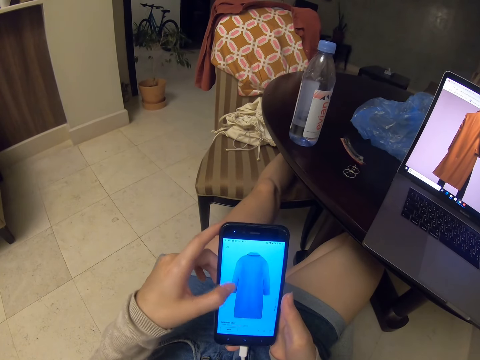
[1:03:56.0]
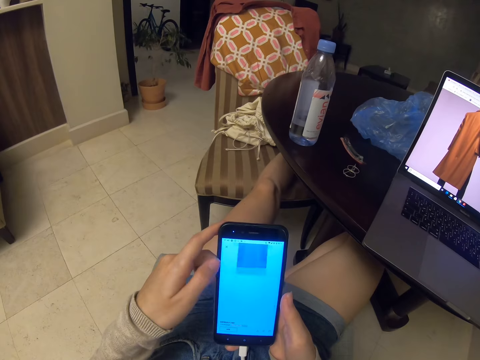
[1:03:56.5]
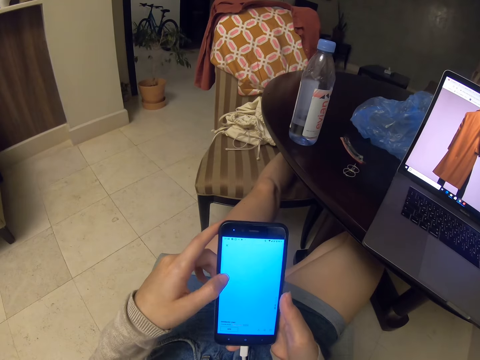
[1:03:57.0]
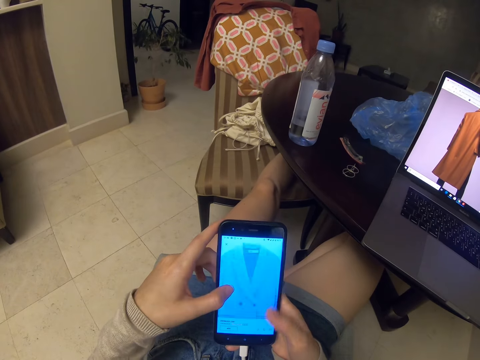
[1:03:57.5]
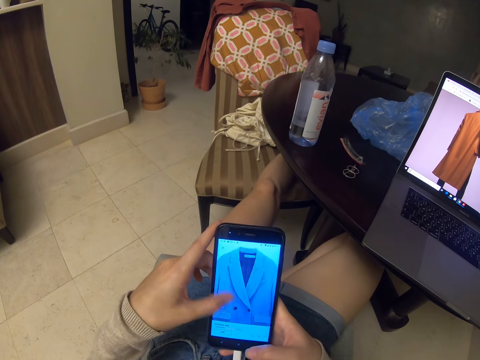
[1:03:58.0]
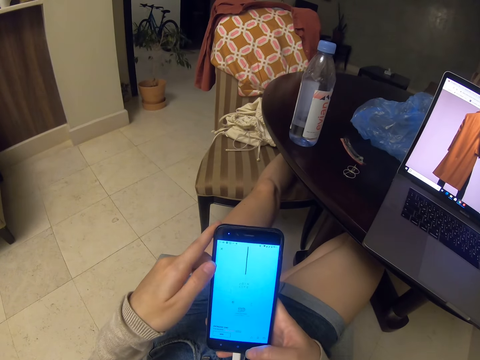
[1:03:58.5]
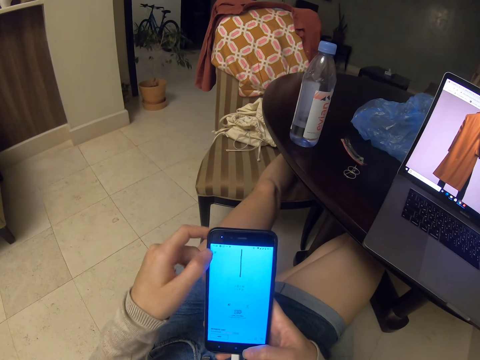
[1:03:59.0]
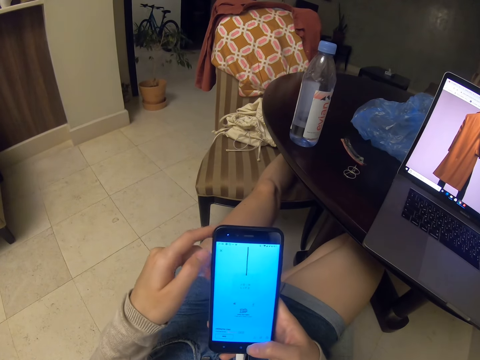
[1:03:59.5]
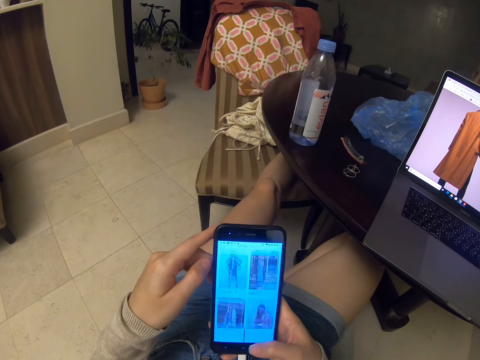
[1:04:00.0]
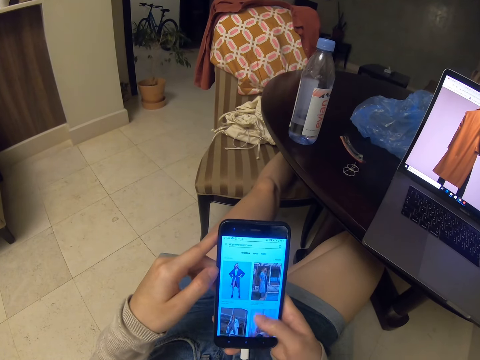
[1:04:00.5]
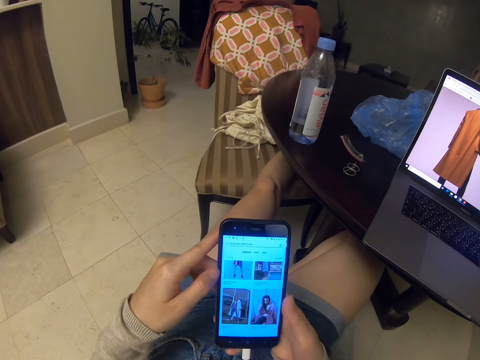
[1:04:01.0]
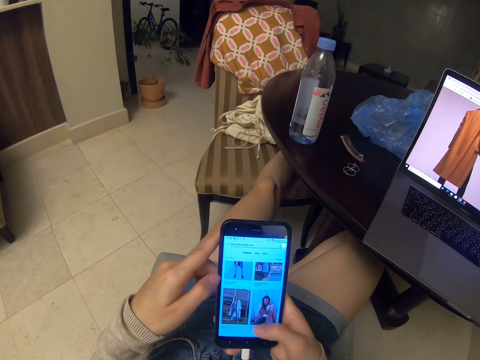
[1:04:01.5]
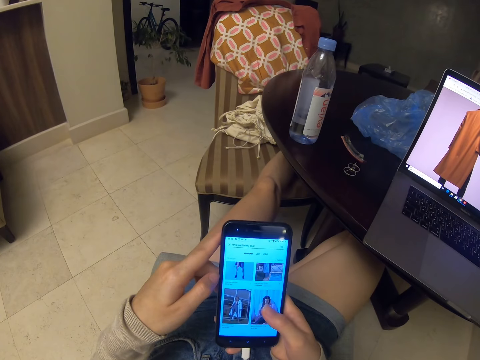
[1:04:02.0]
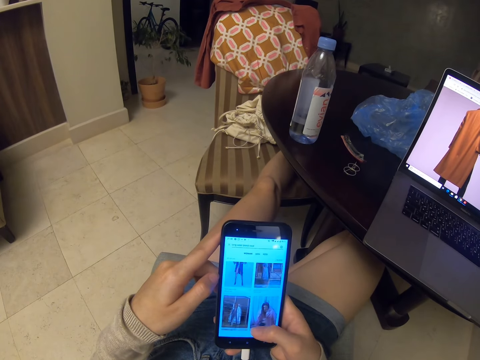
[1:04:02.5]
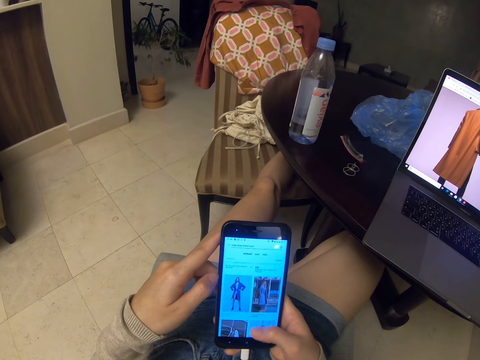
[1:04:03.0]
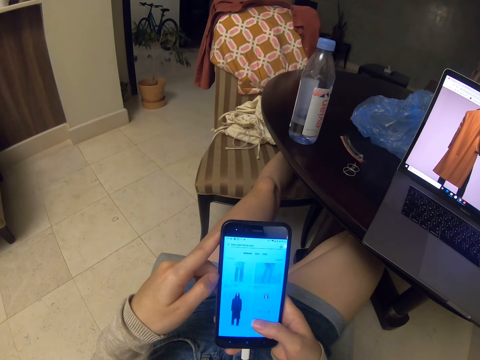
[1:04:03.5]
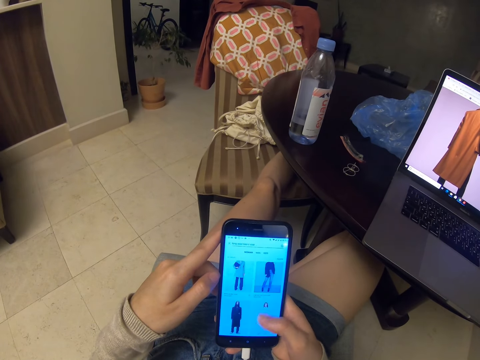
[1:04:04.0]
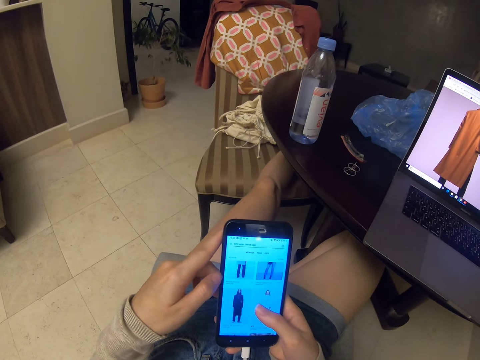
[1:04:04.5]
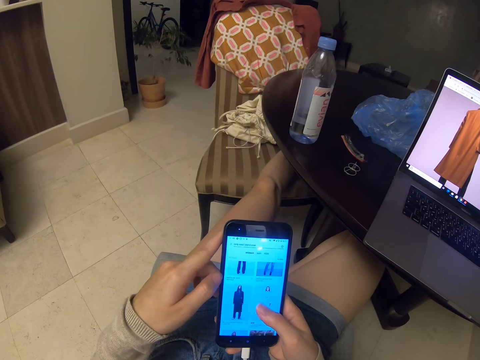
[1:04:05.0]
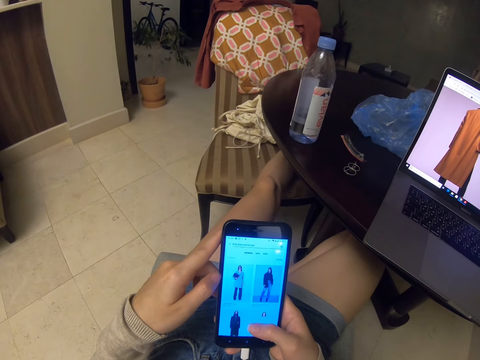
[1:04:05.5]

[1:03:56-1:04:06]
The camera wearer scrolls. They tap the screen. They scroll.

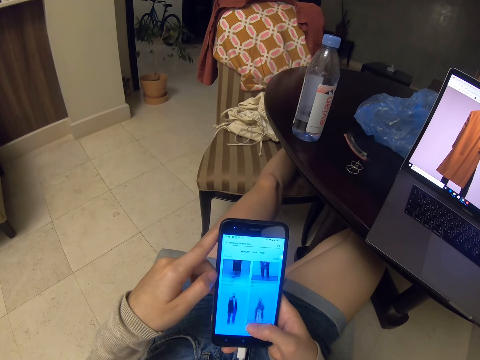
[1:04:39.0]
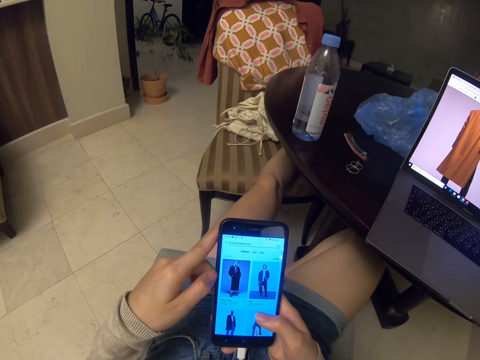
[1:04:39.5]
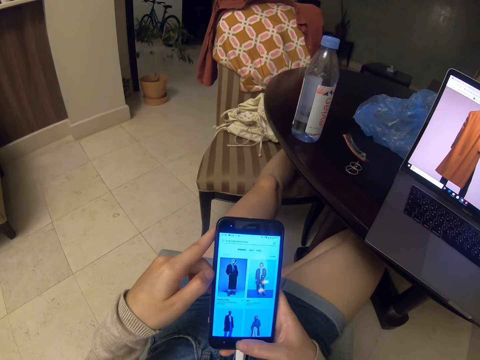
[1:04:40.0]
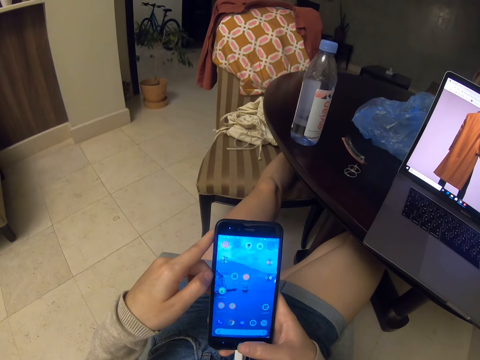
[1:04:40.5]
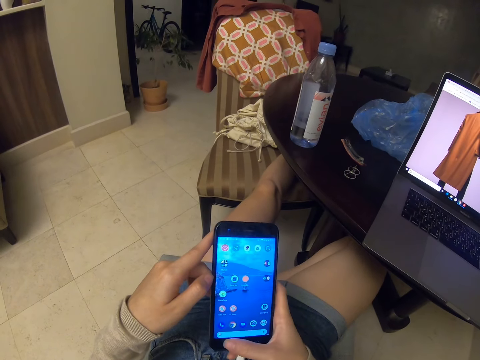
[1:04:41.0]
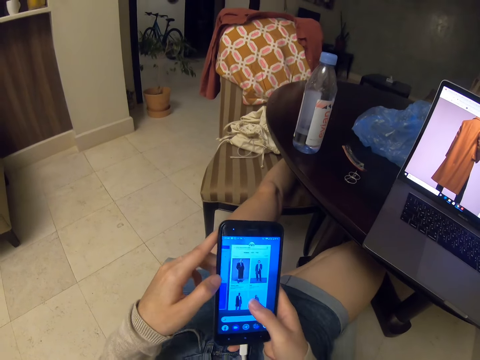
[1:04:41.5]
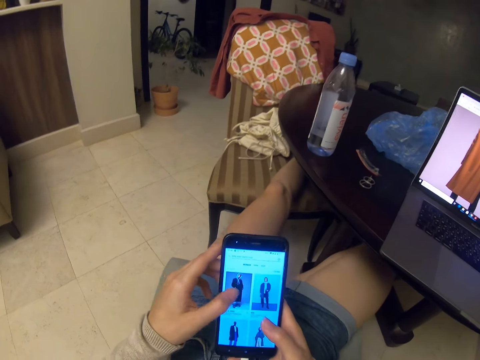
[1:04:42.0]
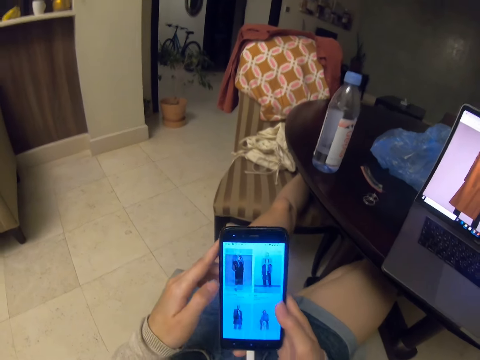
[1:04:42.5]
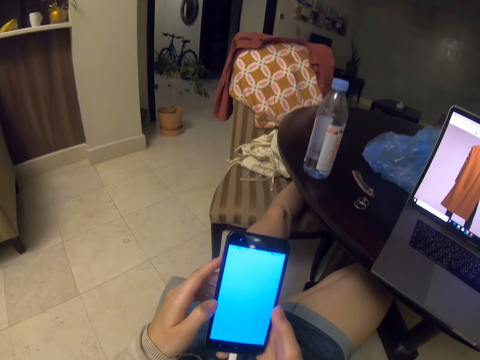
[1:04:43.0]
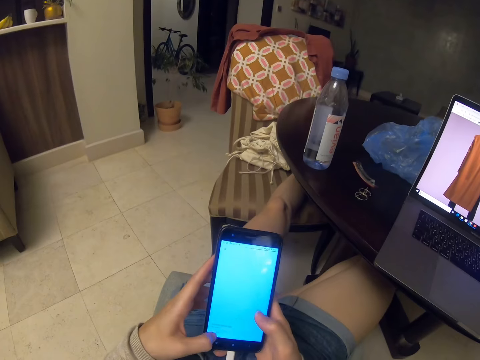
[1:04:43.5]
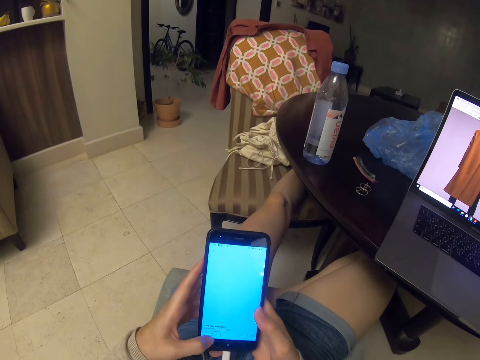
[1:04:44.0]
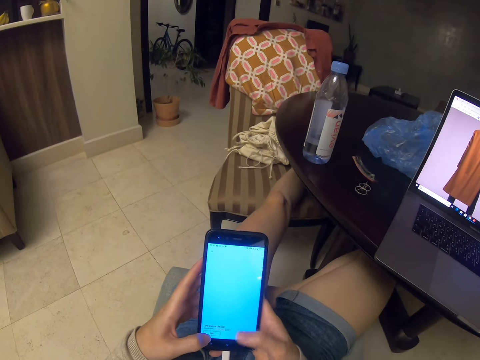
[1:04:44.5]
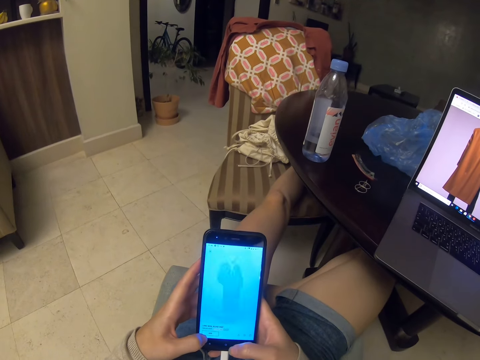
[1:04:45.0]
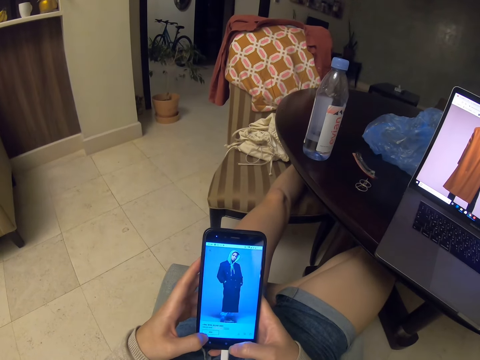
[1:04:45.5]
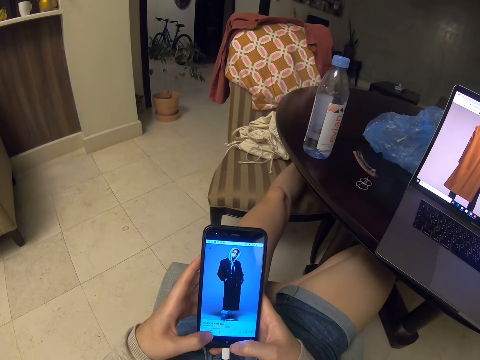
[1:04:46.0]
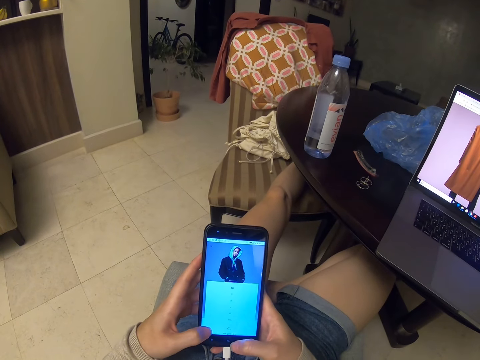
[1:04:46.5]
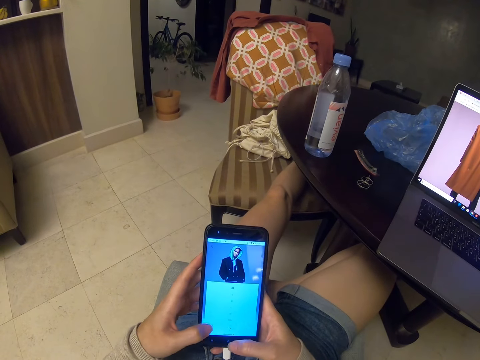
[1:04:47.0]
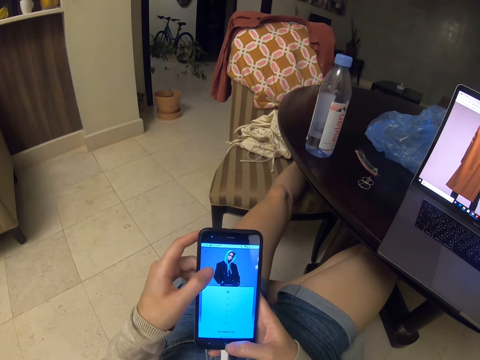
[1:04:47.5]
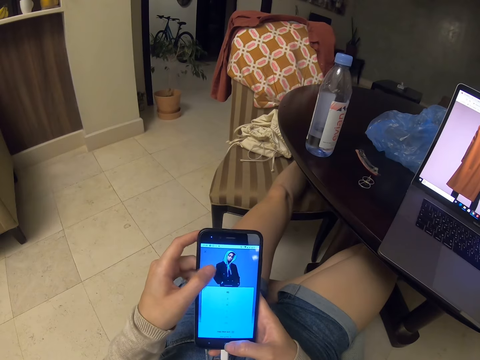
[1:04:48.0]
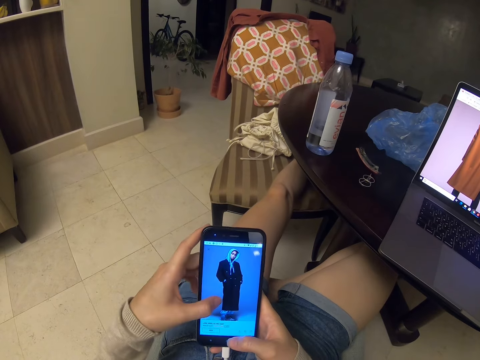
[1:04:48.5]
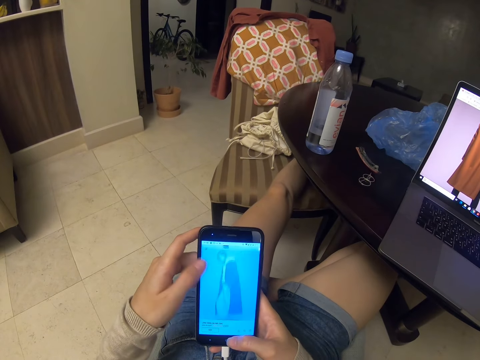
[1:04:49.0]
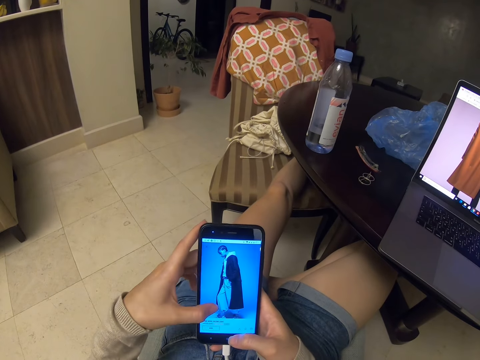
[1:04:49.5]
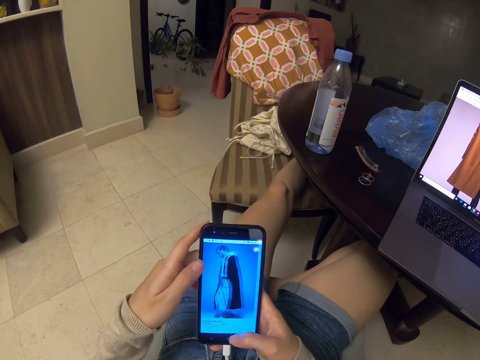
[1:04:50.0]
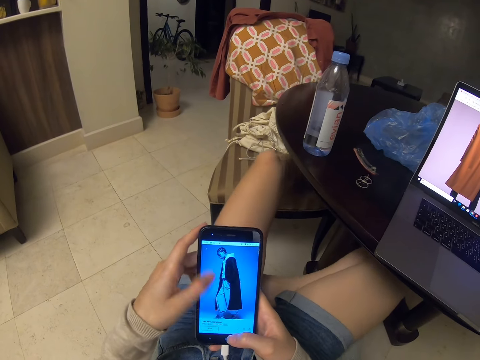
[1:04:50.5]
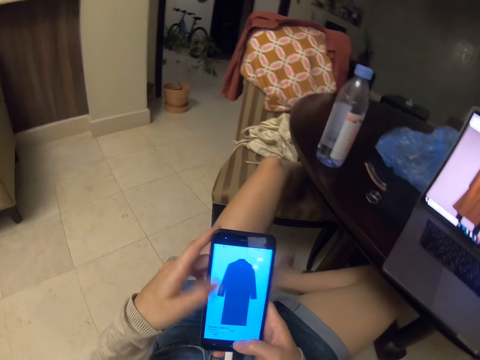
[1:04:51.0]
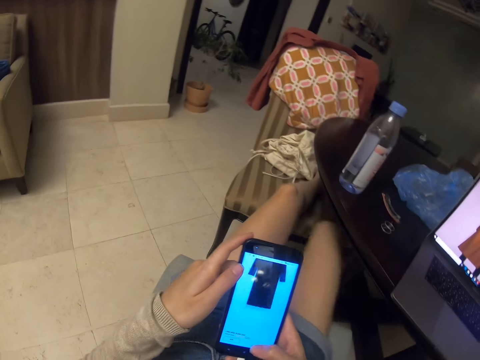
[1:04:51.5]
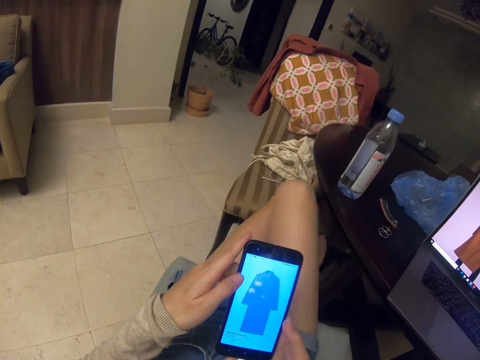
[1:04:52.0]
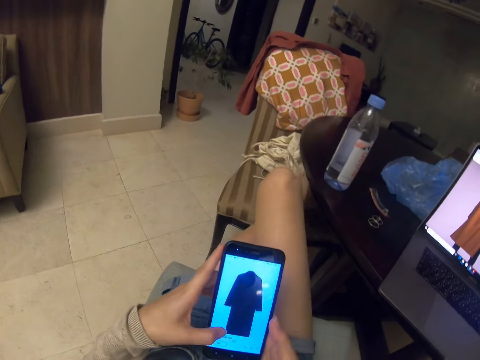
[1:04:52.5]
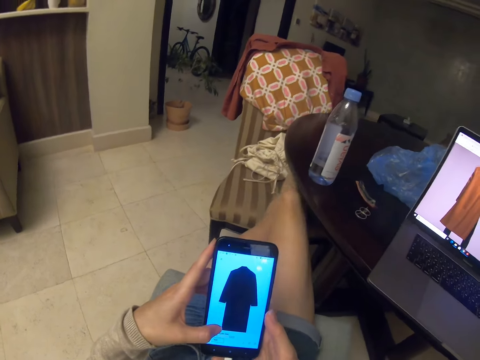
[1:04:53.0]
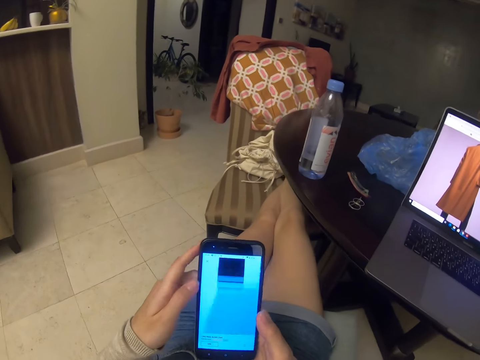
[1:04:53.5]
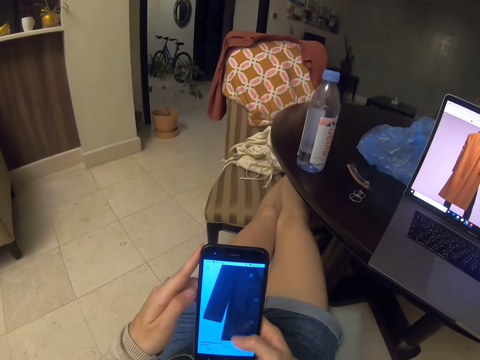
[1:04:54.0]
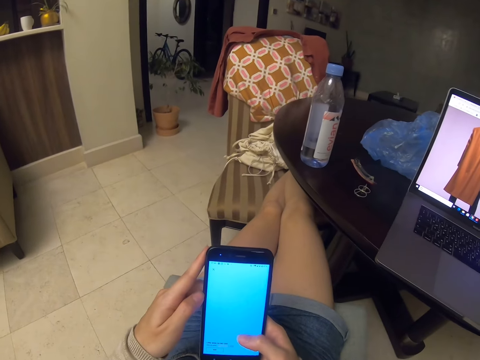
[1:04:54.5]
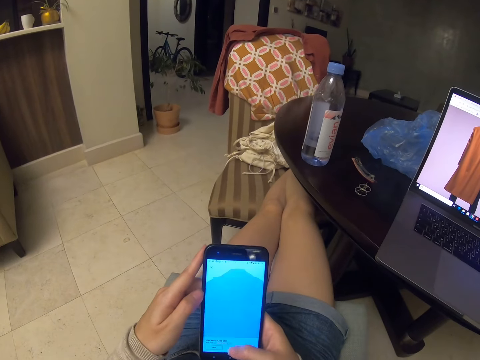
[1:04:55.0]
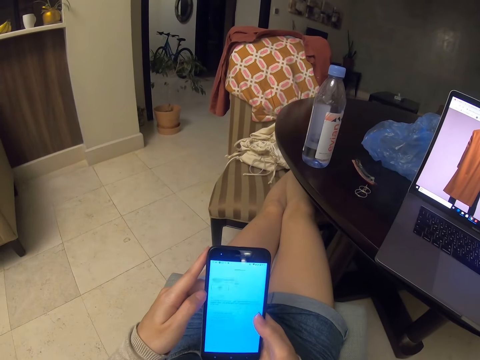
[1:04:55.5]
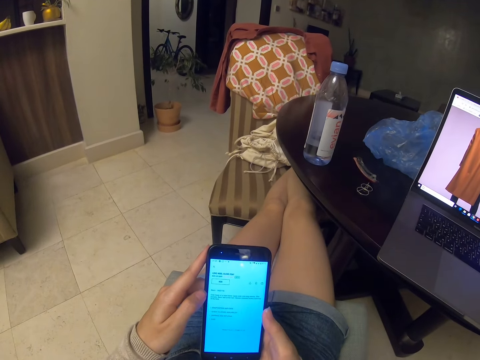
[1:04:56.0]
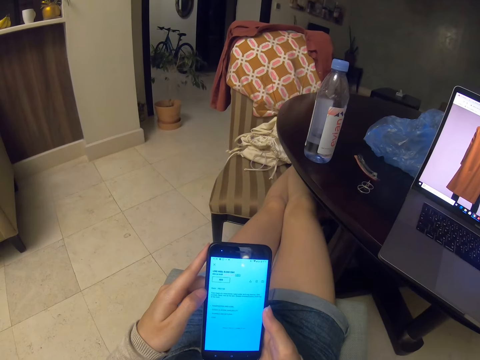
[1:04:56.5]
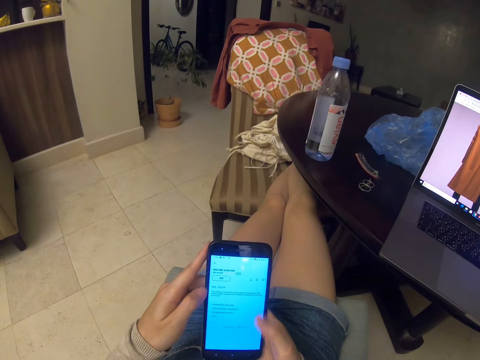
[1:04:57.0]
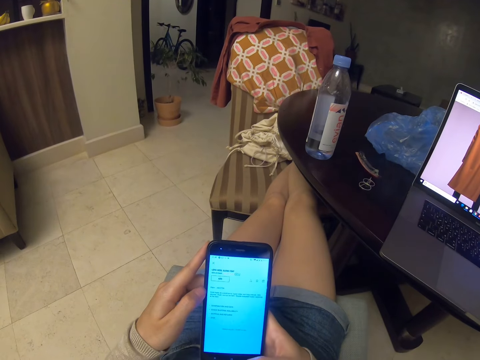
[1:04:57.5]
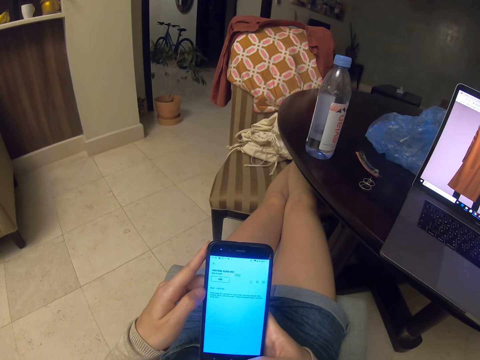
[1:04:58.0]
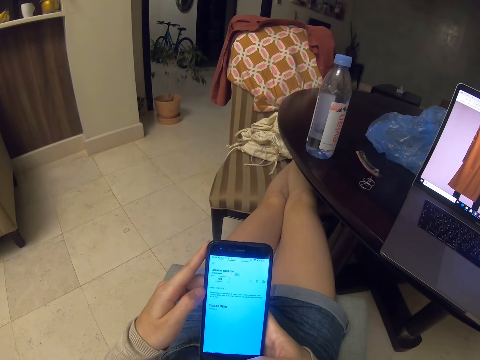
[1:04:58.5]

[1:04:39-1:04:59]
The camera wearer taps the screen. They scroll the phone. They put a leg on the chair. They scroll the phone.
